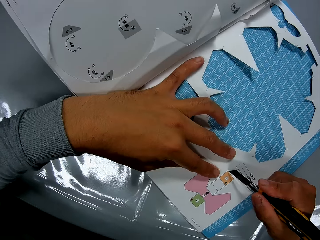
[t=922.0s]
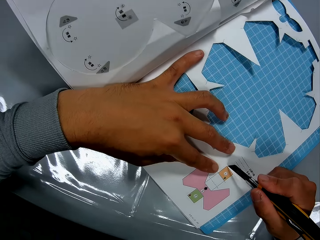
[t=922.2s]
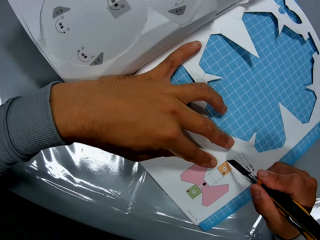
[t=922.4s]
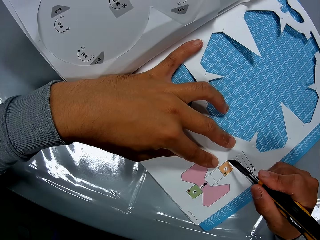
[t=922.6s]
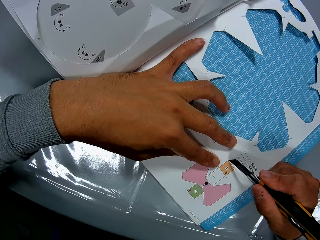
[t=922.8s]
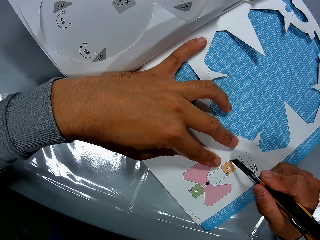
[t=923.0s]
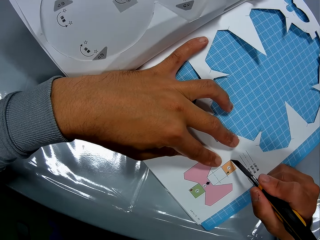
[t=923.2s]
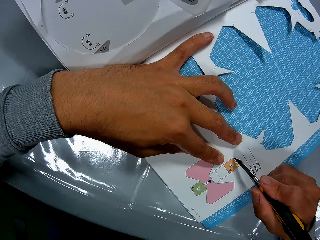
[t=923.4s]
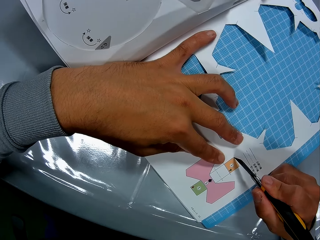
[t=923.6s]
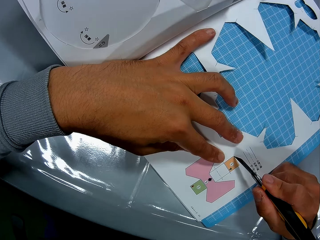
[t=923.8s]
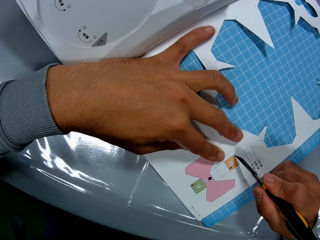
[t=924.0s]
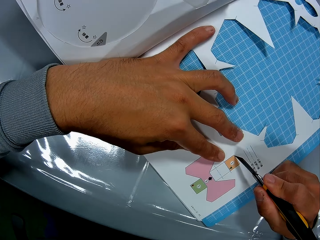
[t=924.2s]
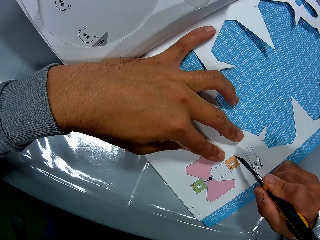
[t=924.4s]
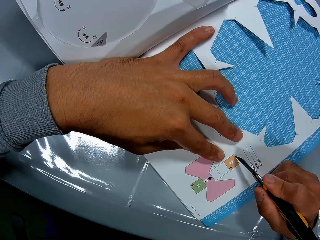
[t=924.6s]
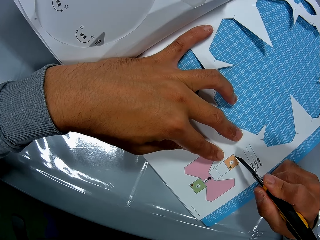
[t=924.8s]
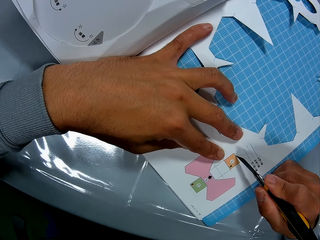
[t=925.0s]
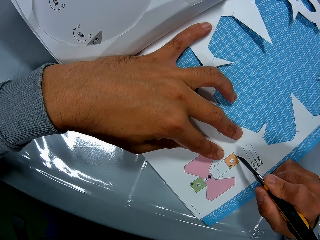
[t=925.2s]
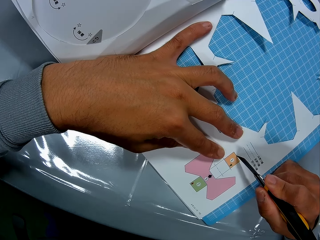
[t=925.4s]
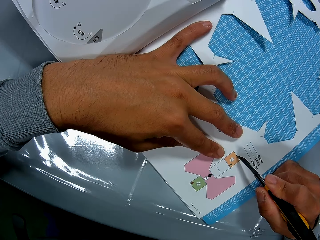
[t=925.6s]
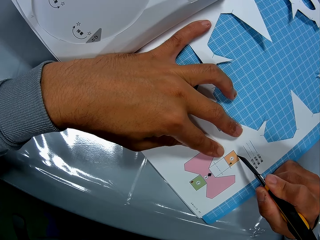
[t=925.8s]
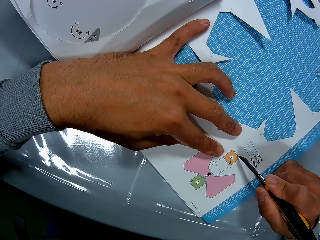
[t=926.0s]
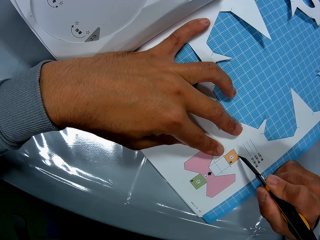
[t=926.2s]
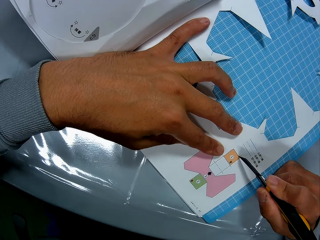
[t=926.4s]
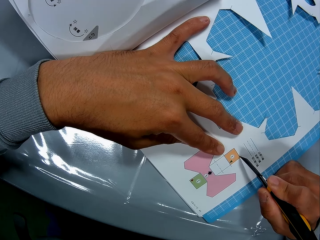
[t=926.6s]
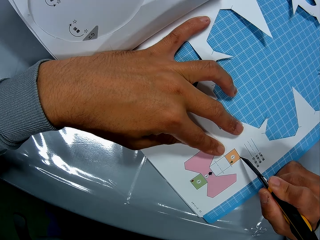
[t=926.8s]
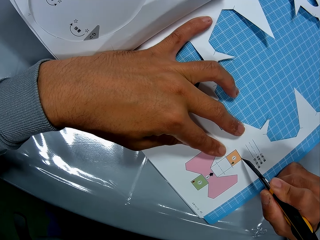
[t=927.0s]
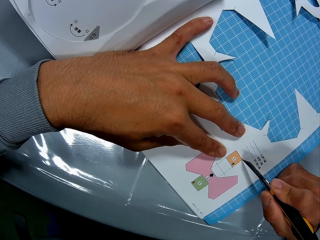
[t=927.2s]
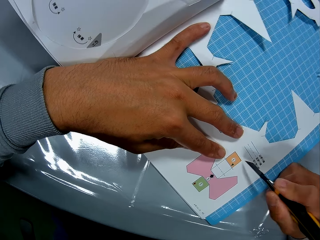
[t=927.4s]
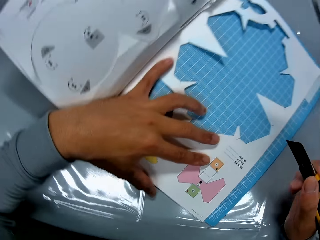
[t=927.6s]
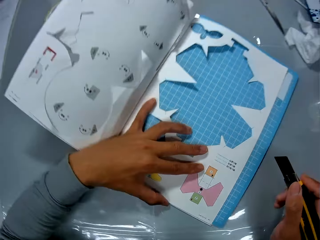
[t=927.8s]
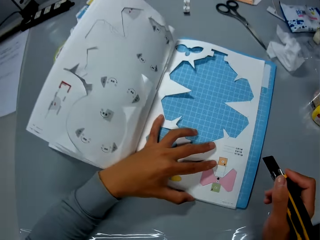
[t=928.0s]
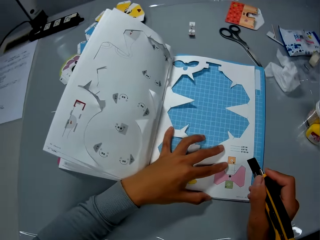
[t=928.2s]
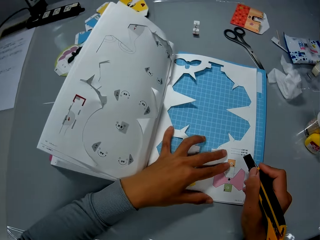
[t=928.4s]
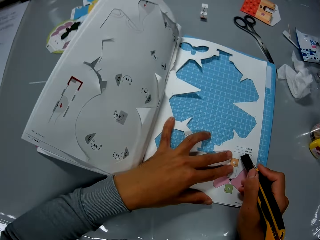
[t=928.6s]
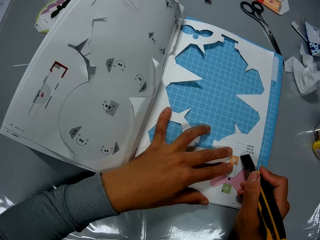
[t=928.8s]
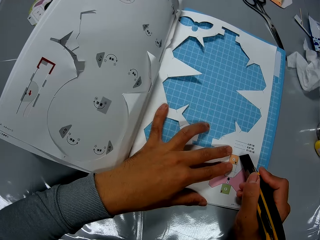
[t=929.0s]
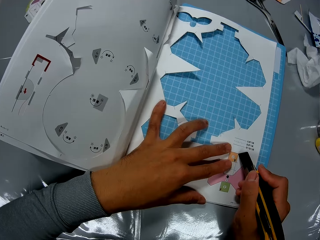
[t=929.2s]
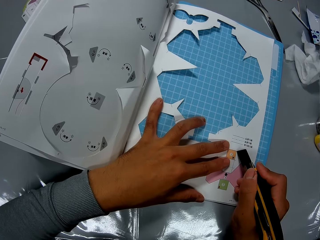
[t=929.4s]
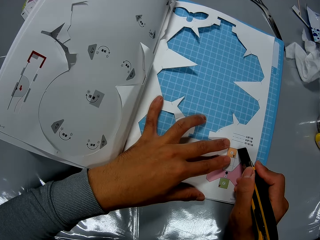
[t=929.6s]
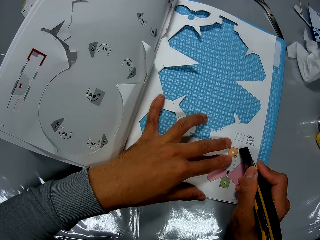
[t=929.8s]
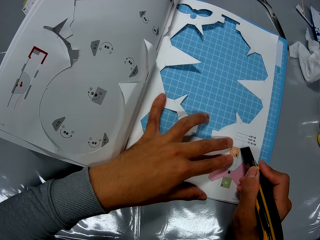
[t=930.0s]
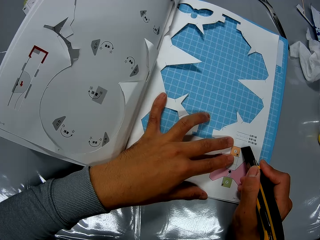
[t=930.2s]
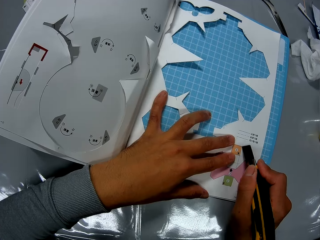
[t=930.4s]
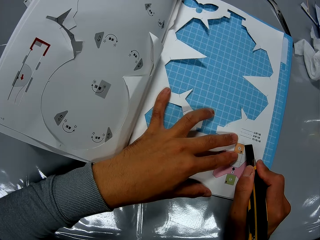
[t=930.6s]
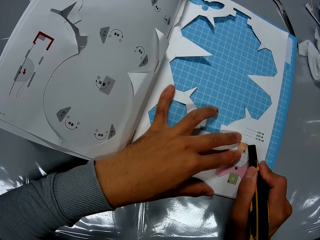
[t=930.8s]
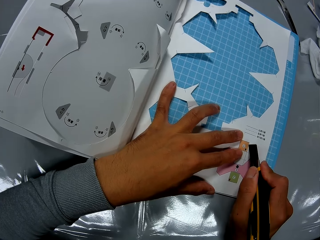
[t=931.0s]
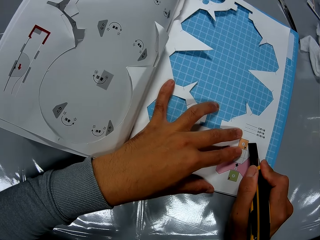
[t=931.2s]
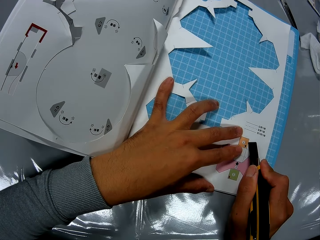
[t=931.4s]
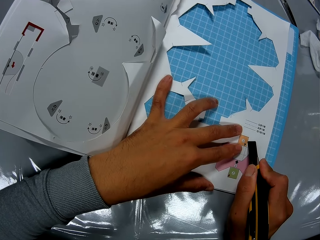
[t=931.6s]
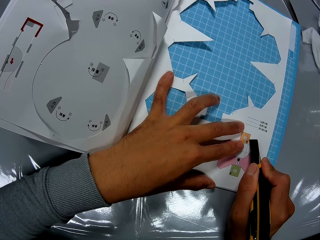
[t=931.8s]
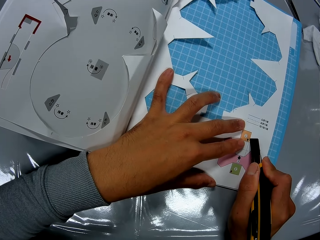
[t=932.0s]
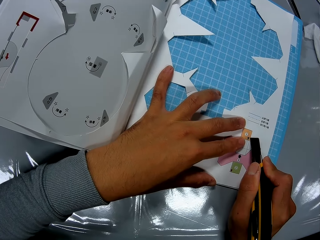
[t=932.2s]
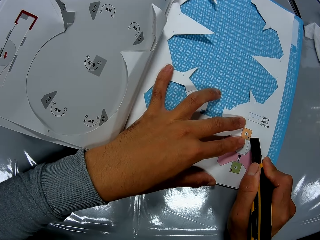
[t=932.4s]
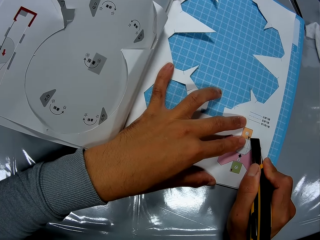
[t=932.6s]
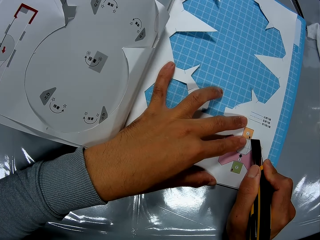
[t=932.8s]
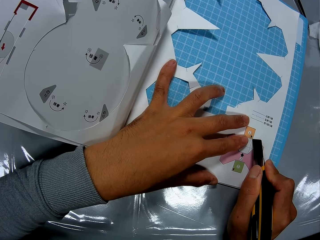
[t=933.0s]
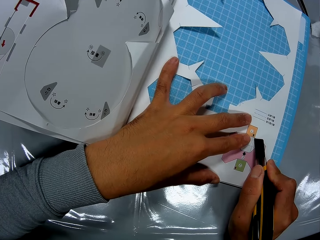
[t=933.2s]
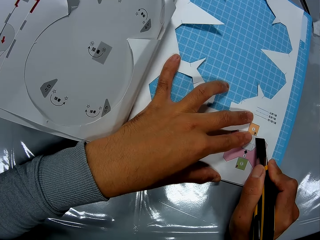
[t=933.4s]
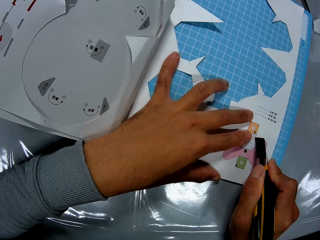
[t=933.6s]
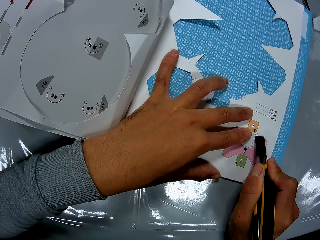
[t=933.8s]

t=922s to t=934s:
The camera wearer cuts out a cut-out art. He adjusts the book on the table with his hands. He cuts the book on the table, with the cutter in his right hand and his left hand on the book.

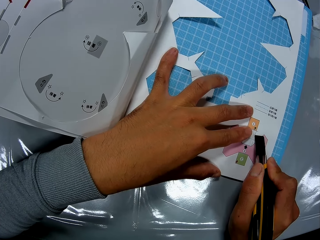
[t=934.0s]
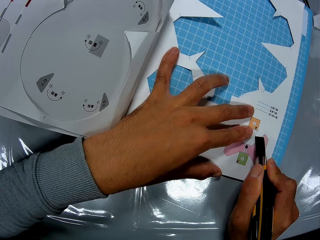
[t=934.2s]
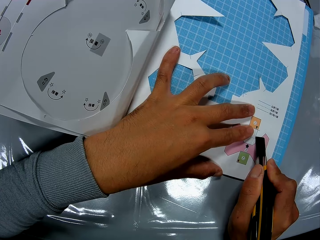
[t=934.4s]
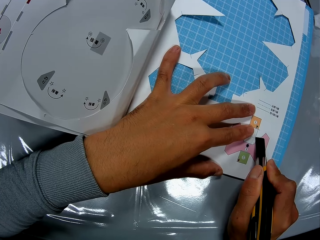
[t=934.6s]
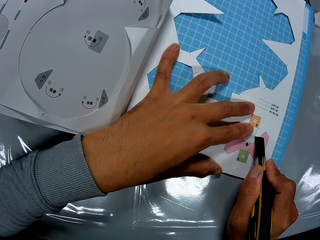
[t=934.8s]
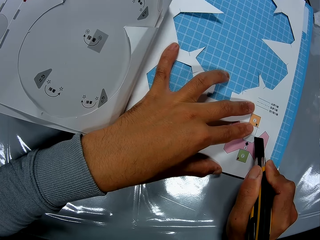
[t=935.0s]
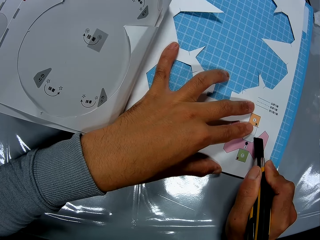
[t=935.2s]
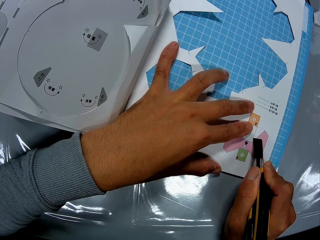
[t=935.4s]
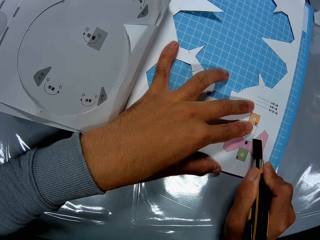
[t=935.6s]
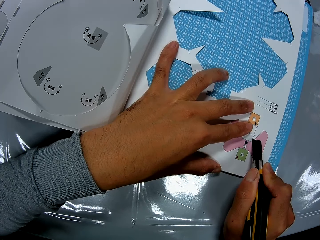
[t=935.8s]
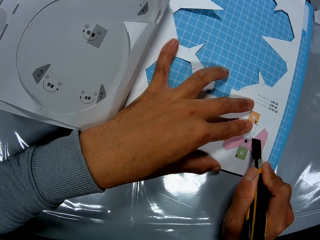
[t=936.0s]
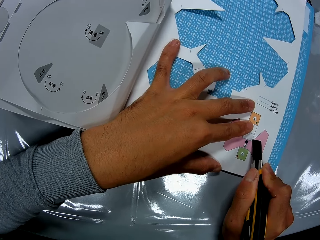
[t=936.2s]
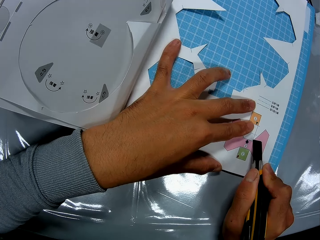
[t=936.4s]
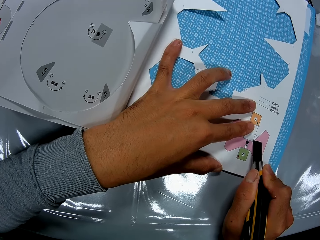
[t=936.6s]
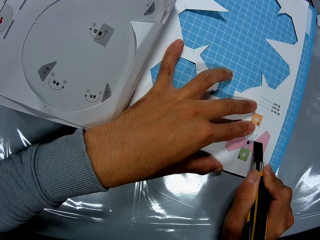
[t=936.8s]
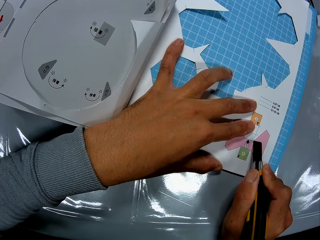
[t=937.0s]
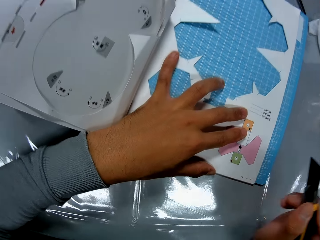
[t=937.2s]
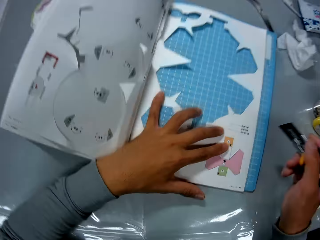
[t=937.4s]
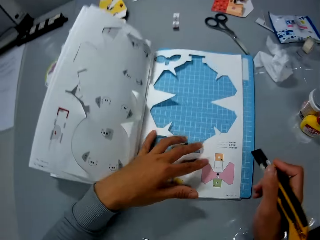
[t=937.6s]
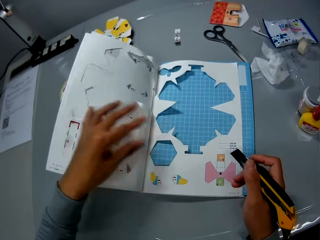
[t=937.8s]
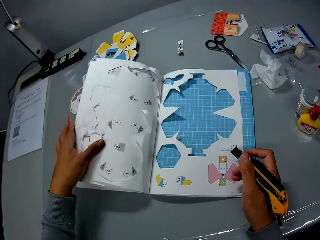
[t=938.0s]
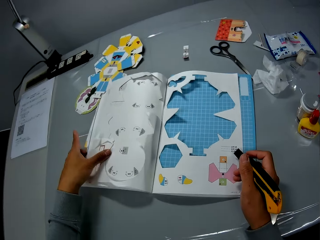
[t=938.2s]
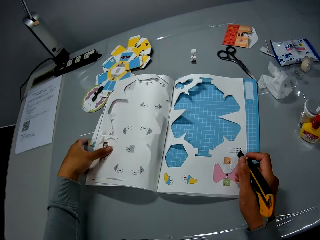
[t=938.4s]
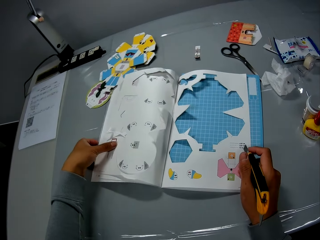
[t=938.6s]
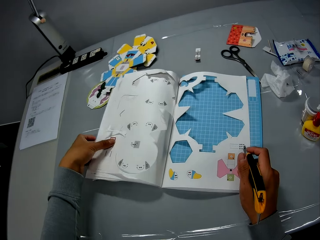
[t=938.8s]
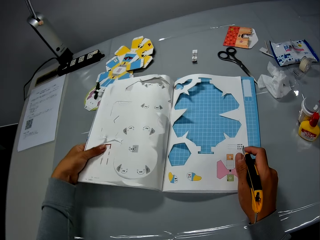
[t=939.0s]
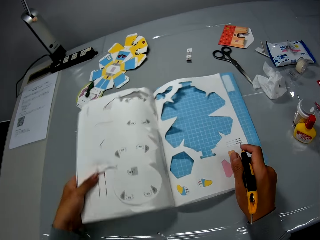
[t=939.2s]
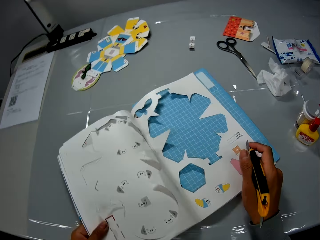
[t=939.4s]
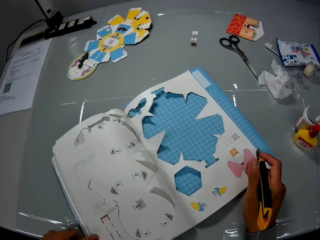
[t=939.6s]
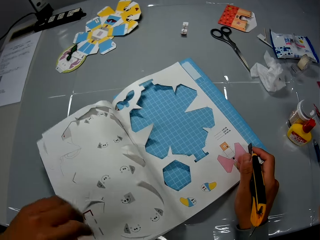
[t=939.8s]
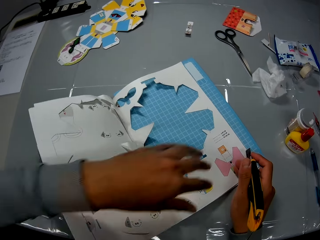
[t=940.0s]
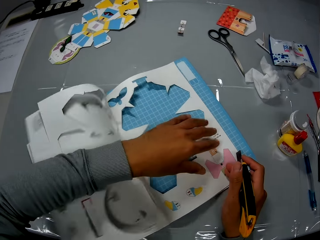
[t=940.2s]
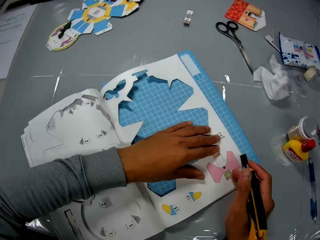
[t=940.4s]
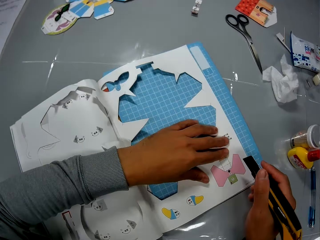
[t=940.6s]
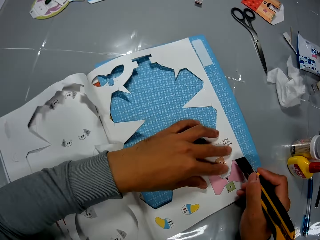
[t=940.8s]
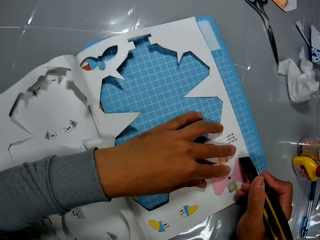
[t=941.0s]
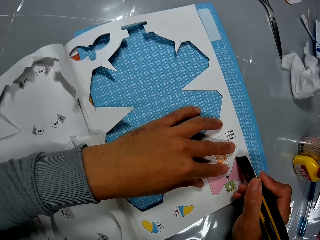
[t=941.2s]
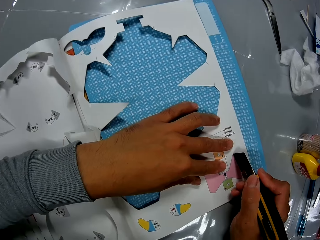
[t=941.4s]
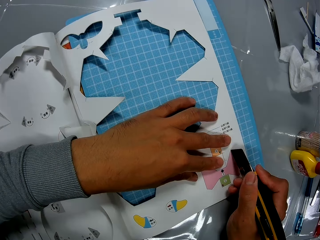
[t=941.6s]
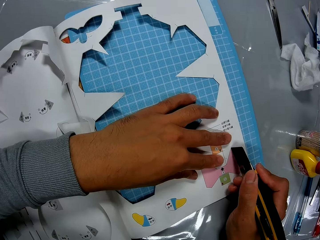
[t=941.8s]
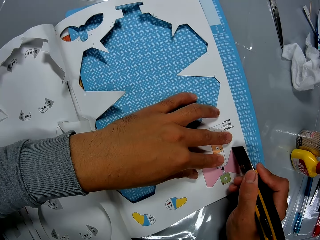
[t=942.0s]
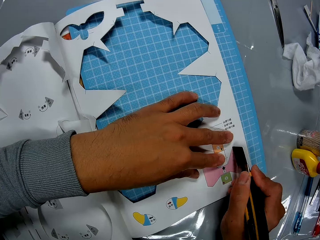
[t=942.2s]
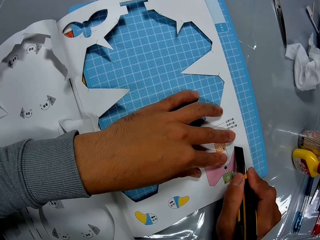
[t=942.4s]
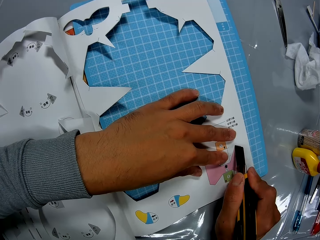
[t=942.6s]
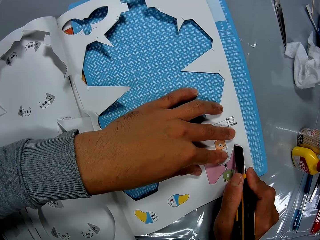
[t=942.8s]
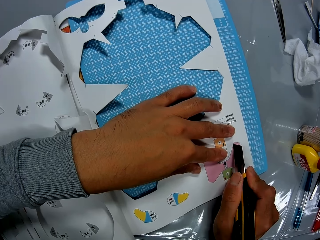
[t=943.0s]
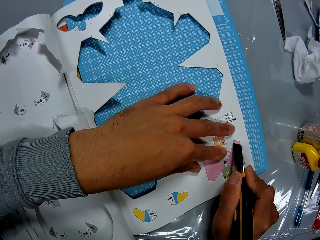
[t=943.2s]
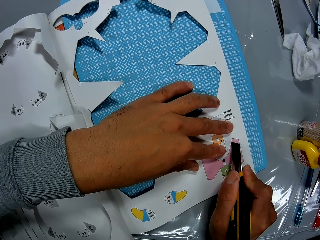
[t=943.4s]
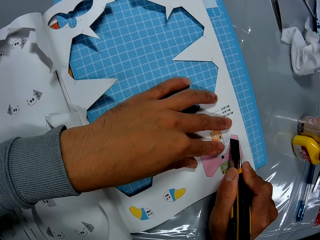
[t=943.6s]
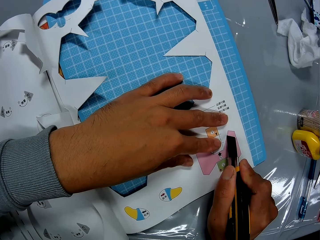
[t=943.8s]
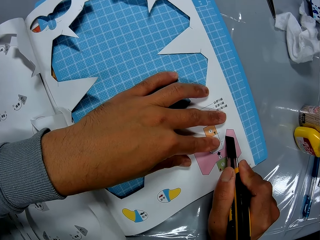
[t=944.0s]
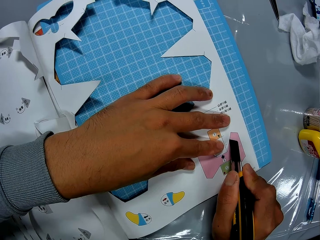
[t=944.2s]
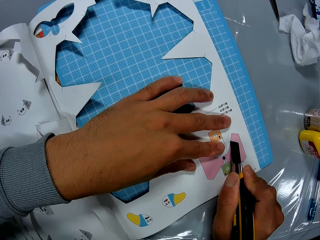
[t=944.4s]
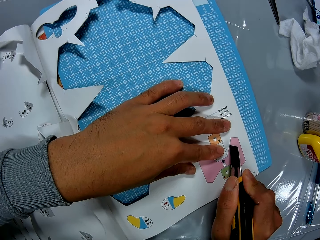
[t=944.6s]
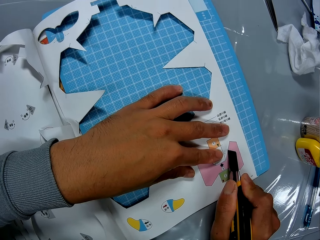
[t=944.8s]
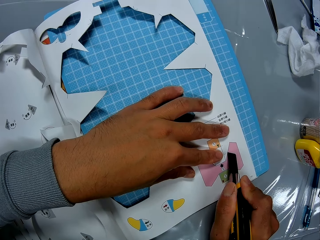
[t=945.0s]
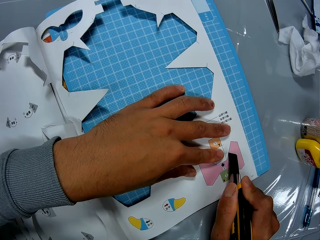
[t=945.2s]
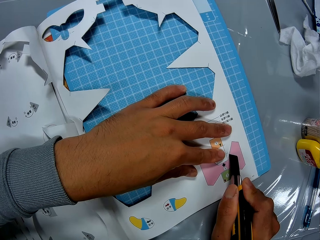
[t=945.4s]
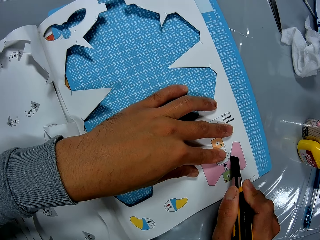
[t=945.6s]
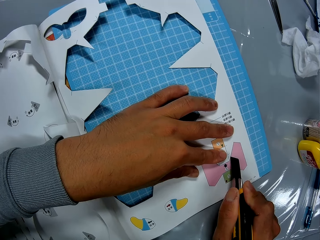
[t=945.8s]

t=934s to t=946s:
The camera wearer adjusts the book on the table with his hands. He cuts the book on the table, with the cutter in his right hand and his left hand on the book.
